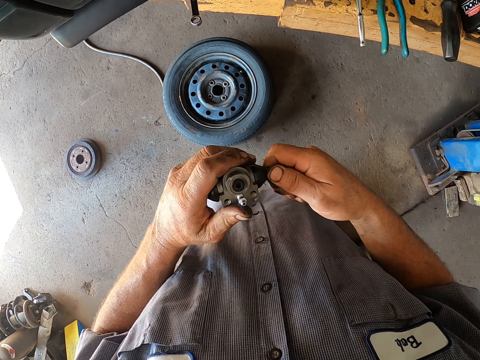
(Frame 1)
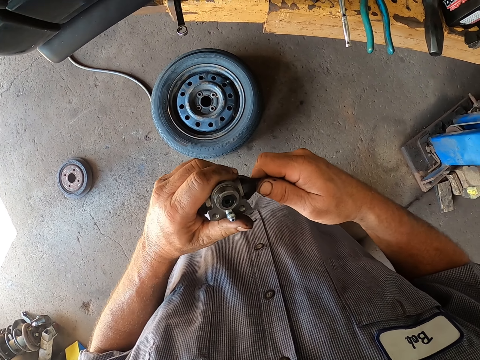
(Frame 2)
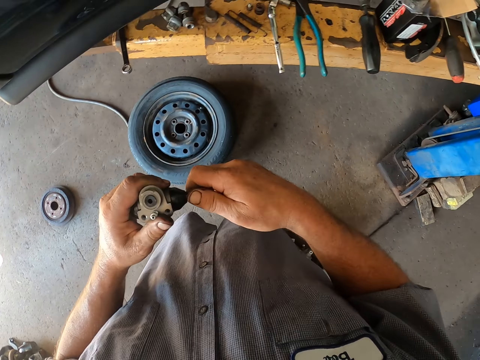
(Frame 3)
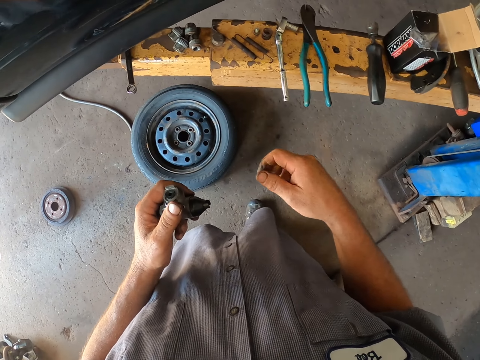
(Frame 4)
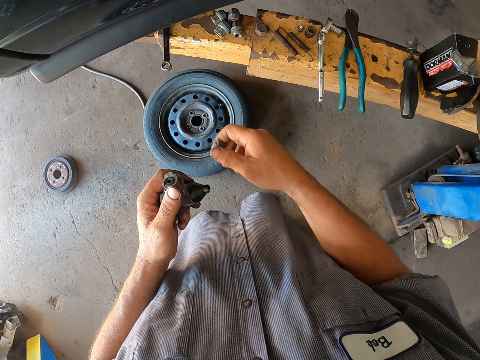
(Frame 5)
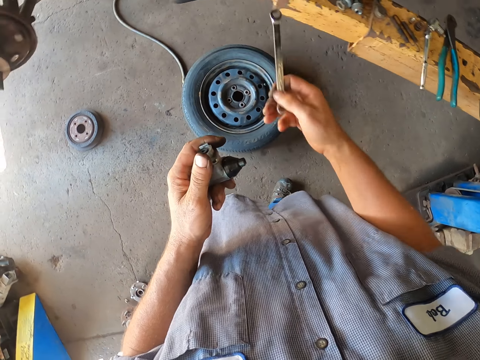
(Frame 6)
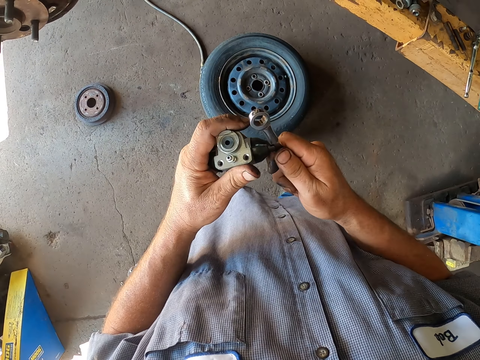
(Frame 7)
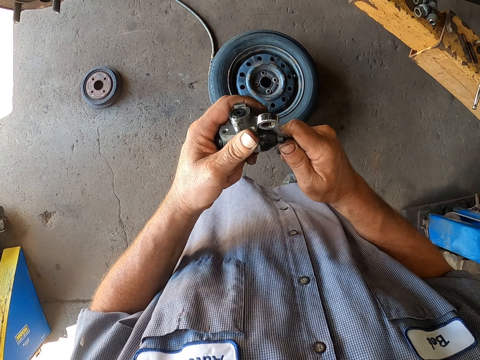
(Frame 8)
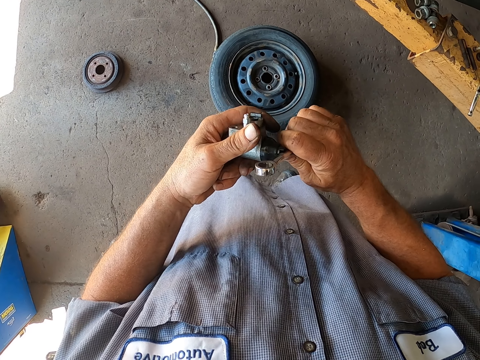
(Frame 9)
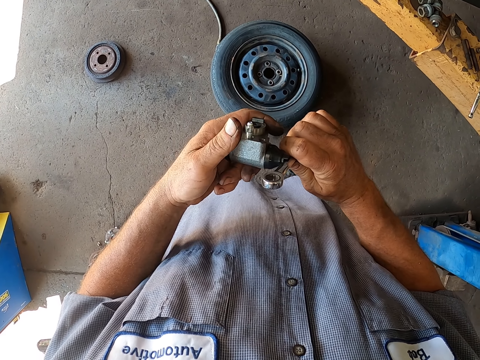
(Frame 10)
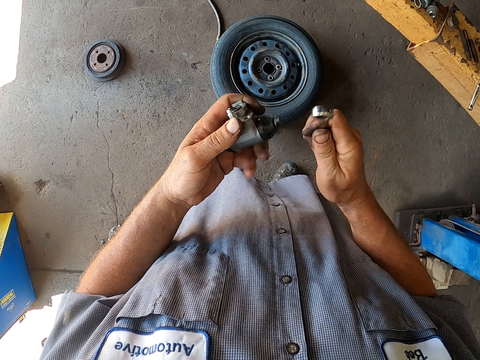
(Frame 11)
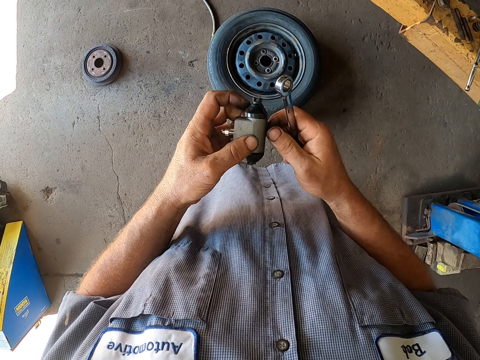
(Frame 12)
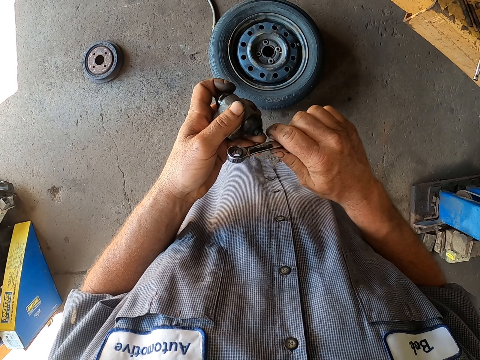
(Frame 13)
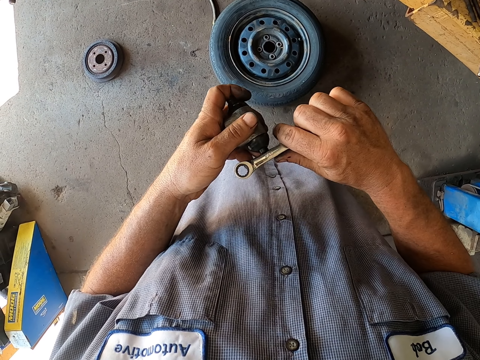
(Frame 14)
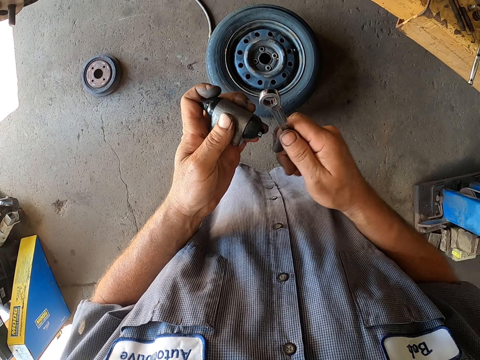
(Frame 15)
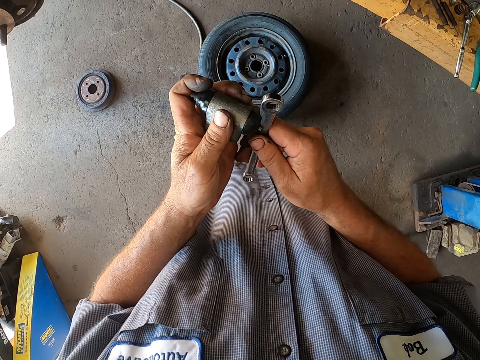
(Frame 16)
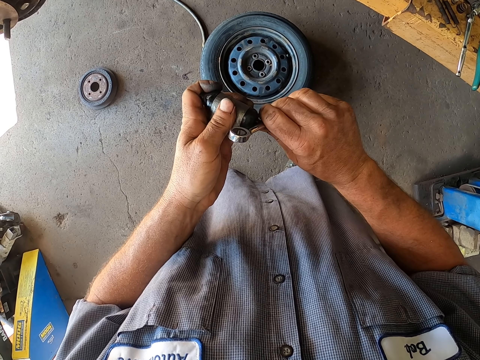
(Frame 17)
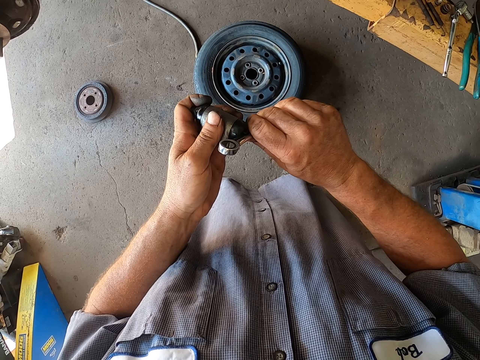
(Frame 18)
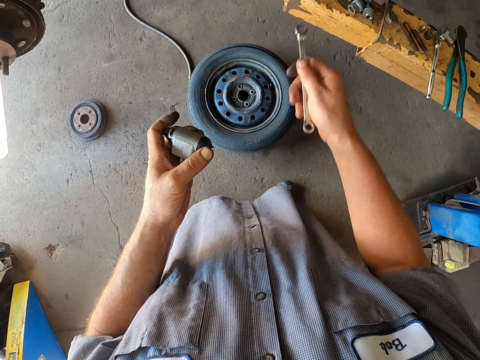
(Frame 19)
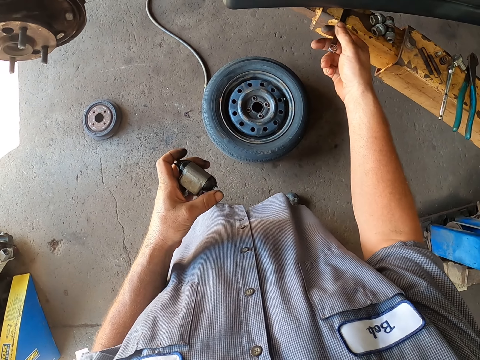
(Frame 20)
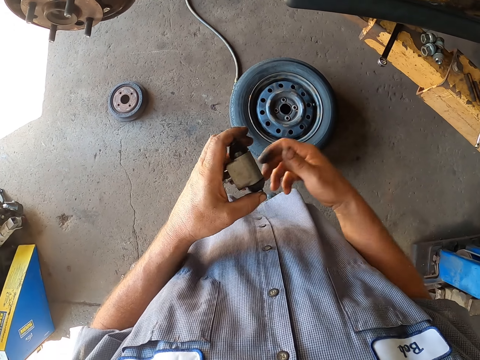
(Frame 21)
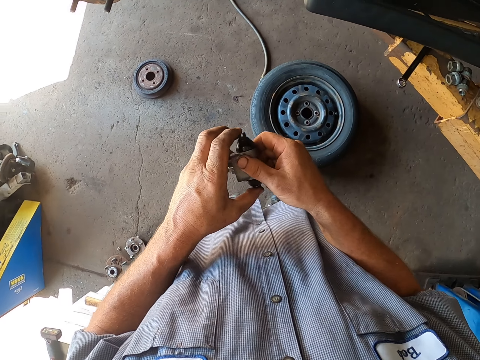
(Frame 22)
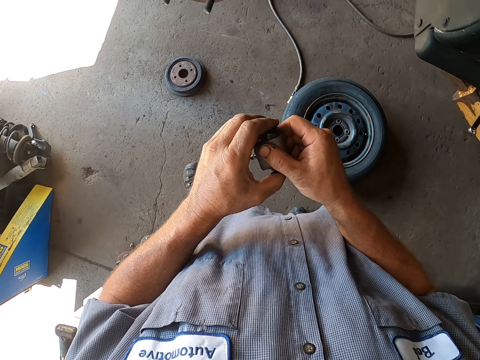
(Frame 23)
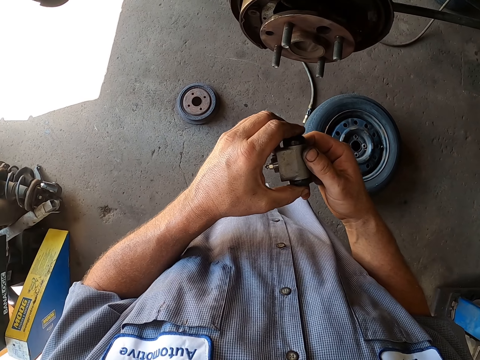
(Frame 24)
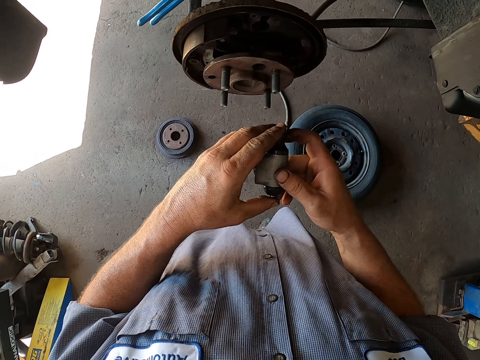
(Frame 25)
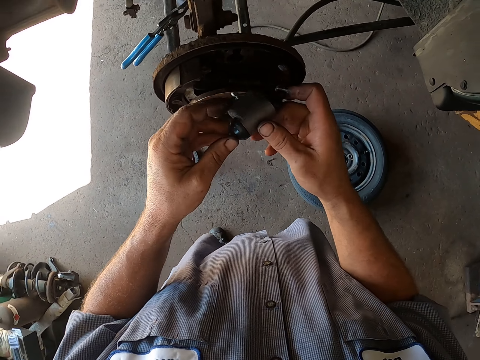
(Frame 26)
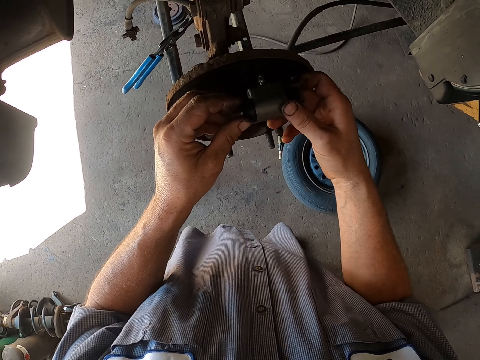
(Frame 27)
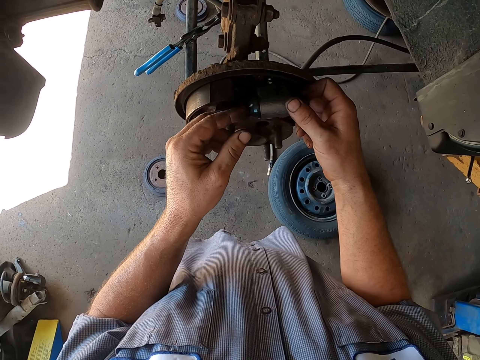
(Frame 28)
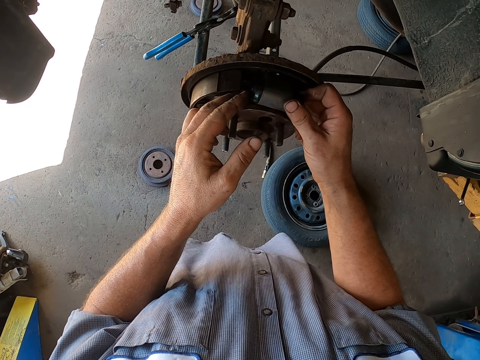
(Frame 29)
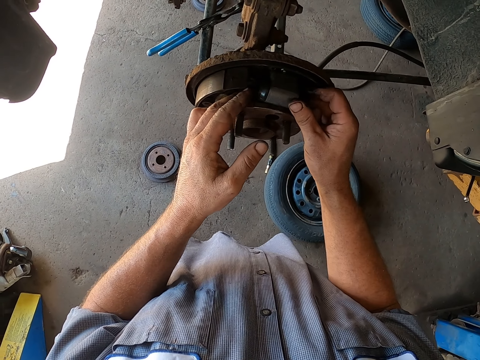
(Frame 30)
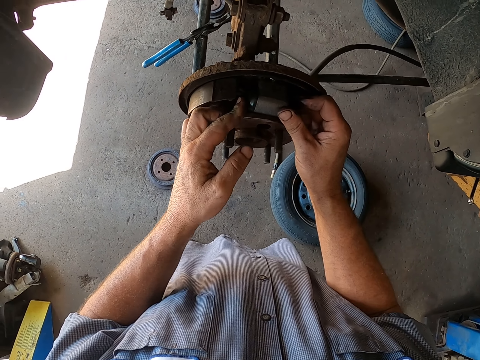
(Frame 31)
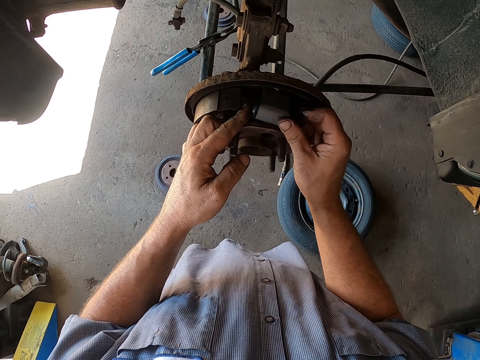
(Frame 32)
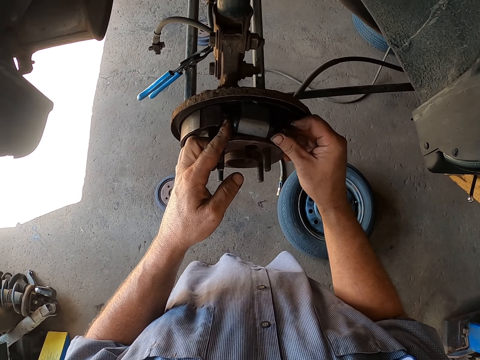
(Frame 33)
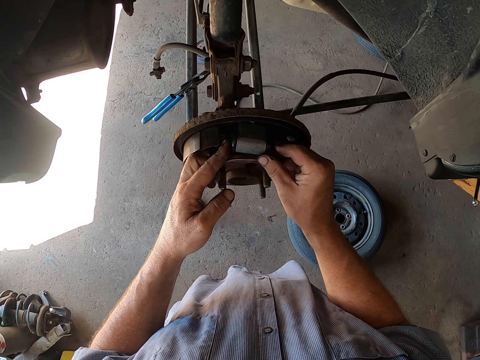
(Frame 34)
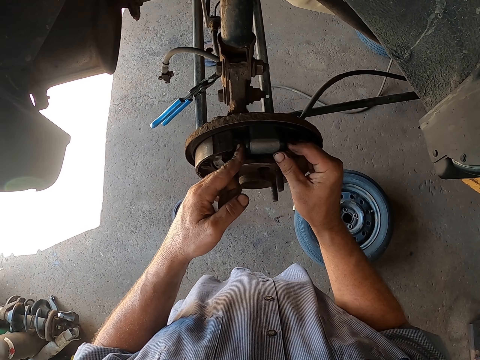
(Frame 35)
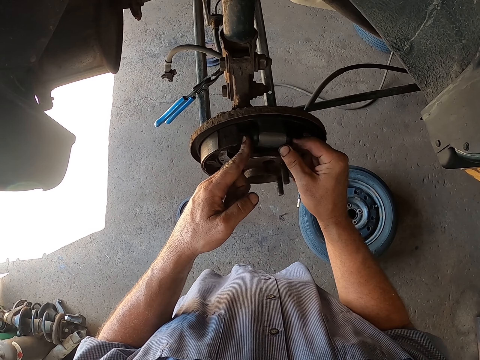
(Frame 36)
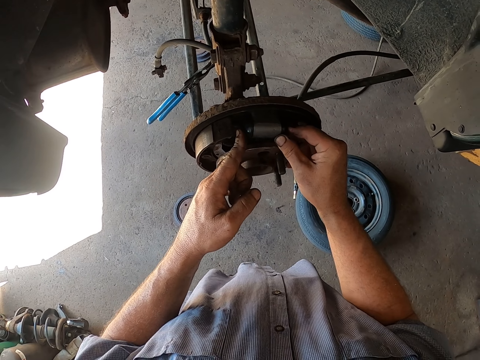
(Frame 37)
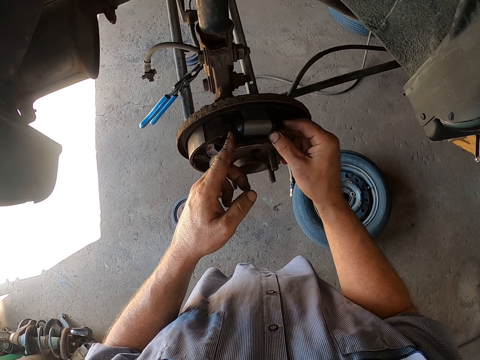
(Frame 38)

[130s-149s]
The camera wearer picks up a spanner. They move something. They loosen the bolt of something. They place the spanner on the metal. They hold something. They fix something on the wheel bearing. They put something in the wheel hub.

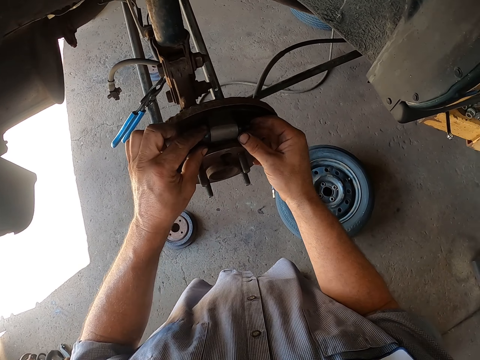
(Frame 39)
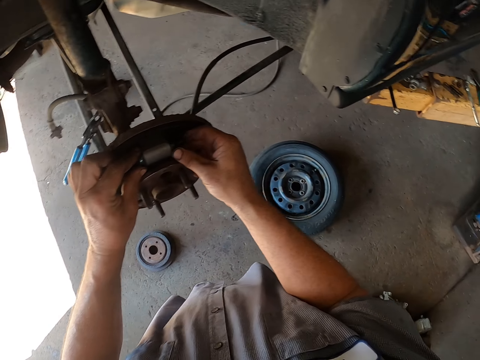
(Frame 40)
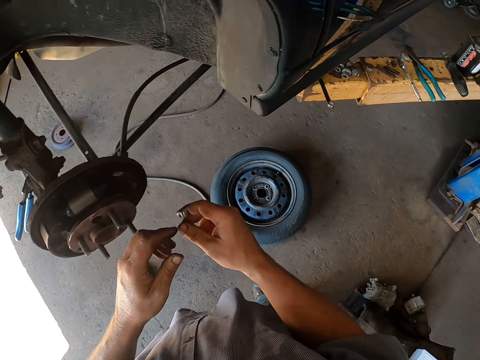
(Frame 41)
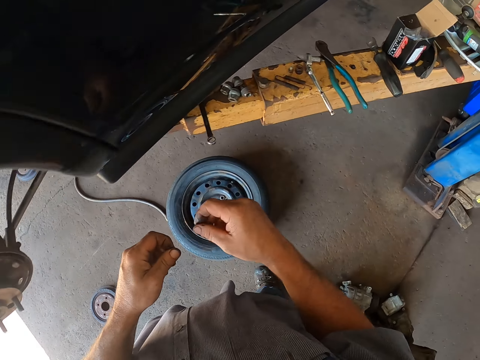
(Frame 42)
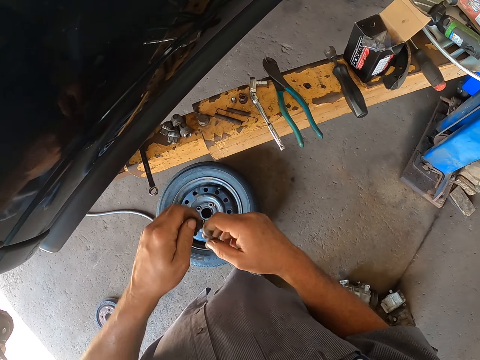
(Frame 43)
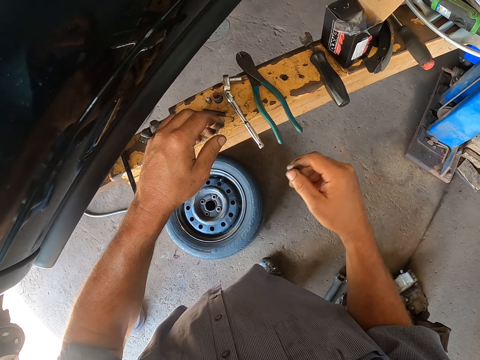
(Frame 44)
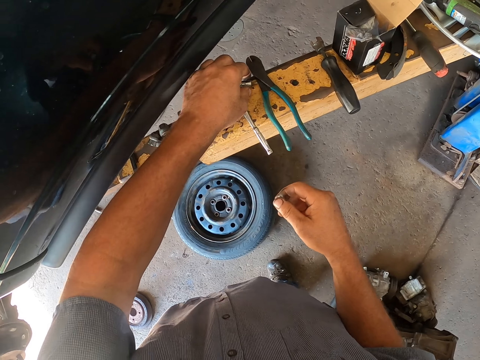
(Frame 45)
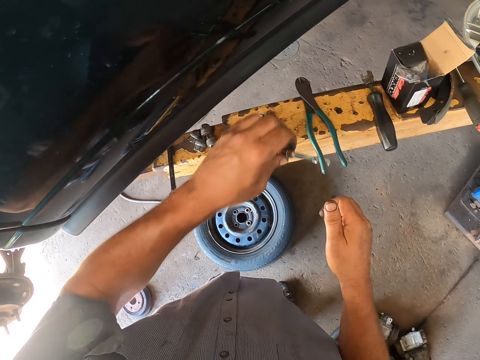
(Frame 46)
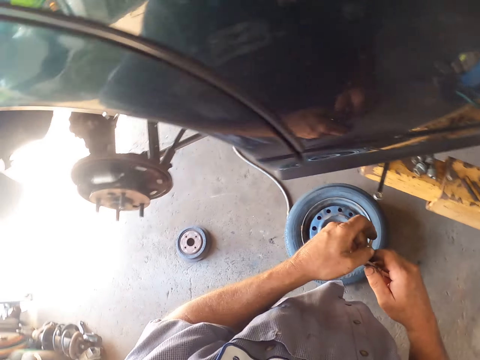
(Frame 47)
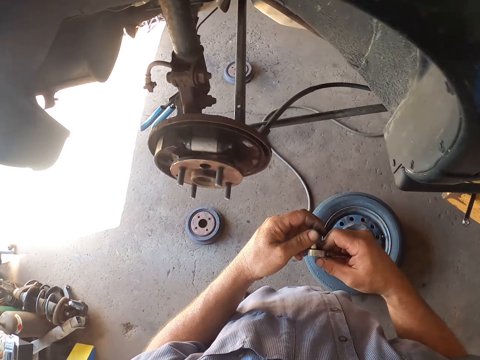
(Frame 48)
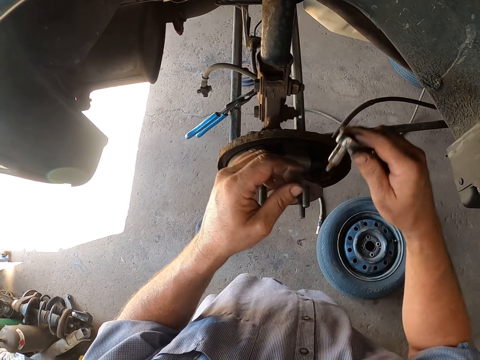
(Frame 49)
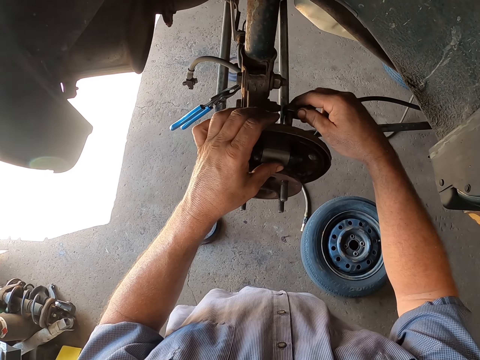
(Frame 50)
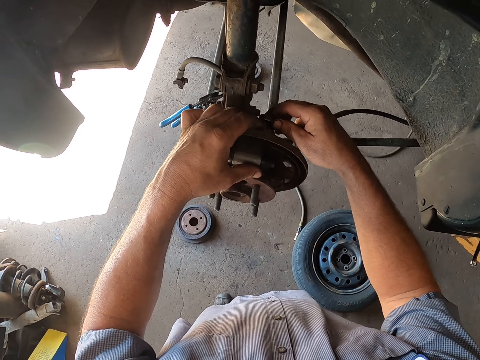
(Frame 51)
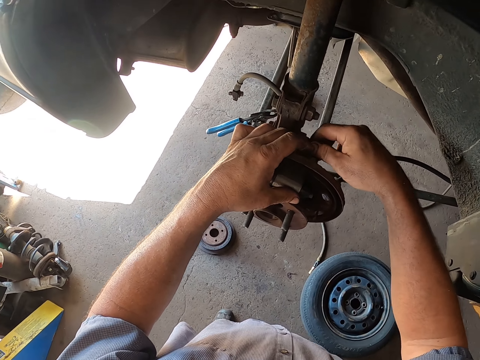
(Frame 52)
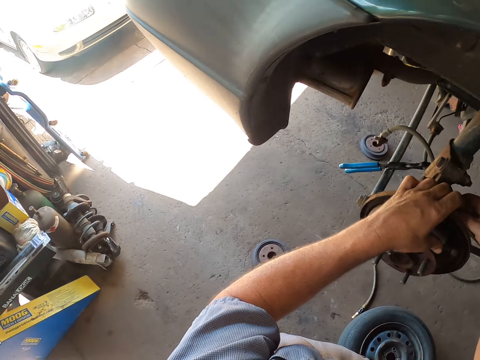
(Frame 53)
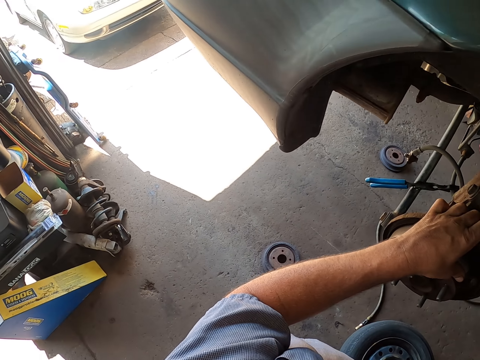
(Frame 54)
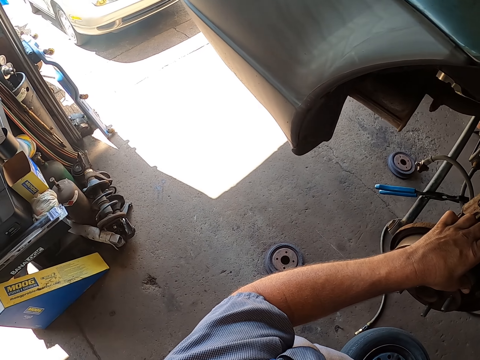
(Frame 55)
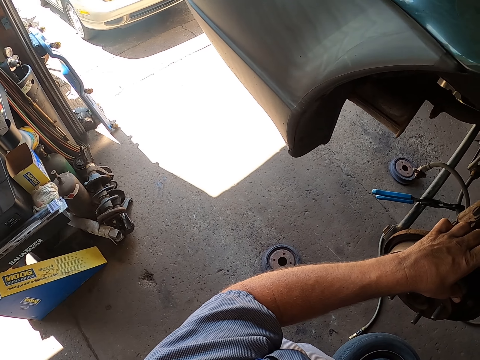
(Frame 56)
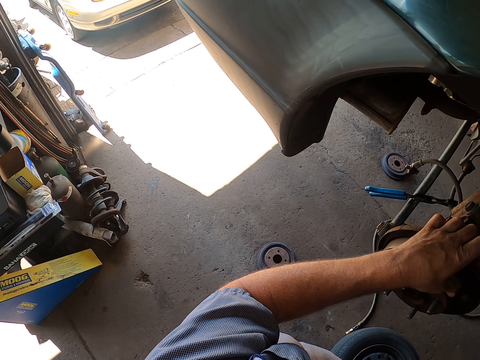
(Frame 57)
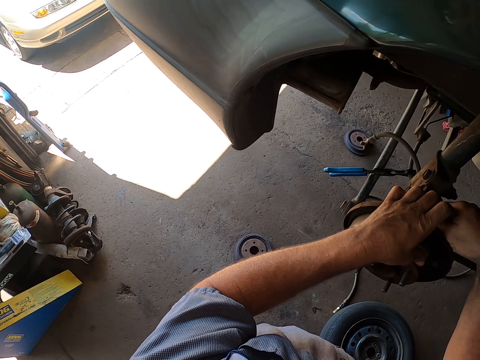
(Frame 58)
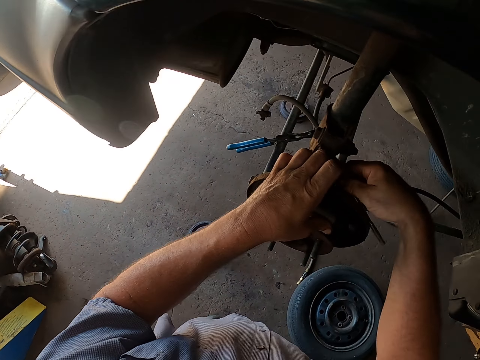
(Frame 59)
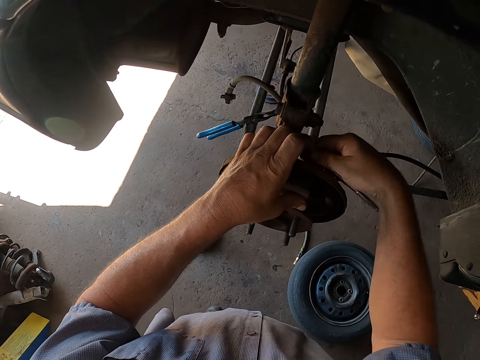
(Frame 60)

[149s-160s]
The camera wearer looks around the metal. They pick up a spanner. They tighten the bolts.
